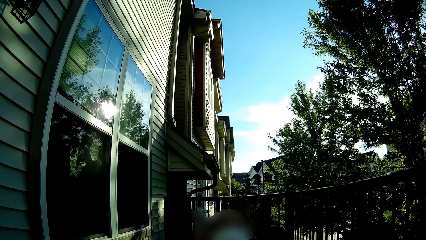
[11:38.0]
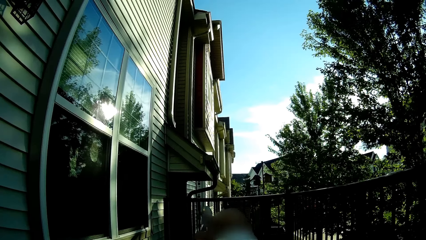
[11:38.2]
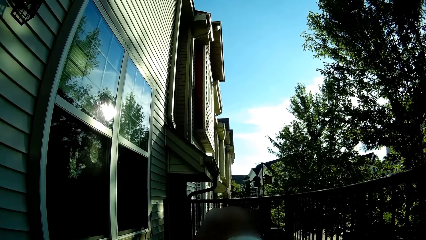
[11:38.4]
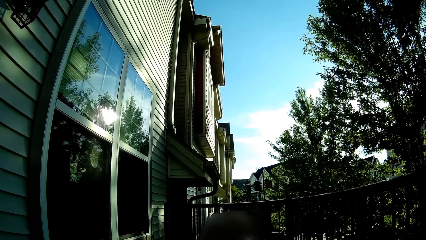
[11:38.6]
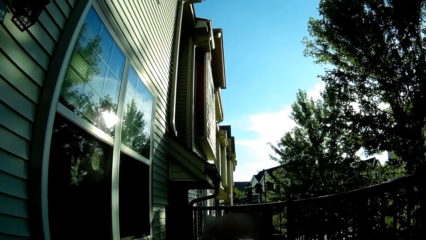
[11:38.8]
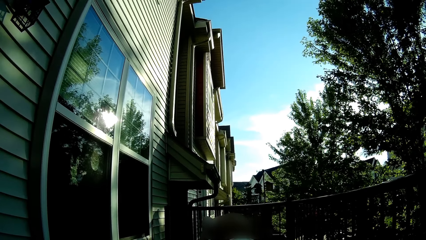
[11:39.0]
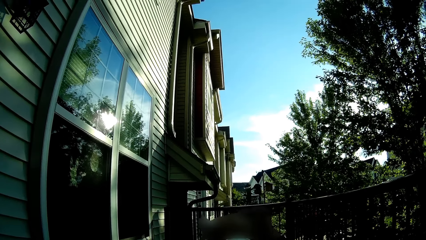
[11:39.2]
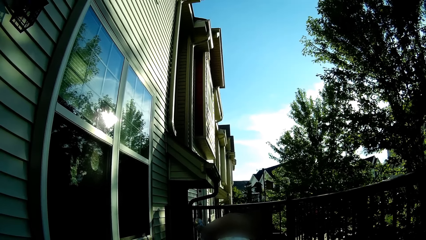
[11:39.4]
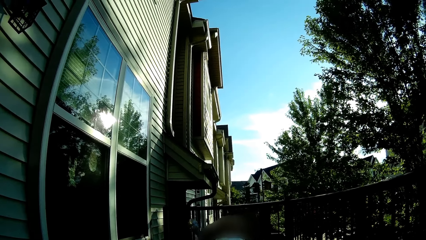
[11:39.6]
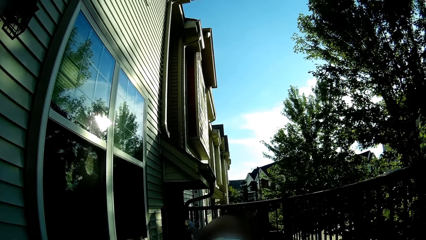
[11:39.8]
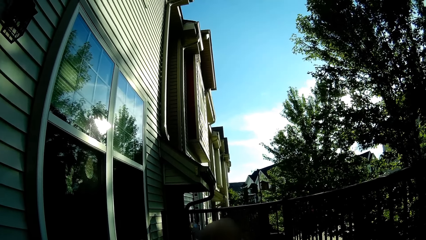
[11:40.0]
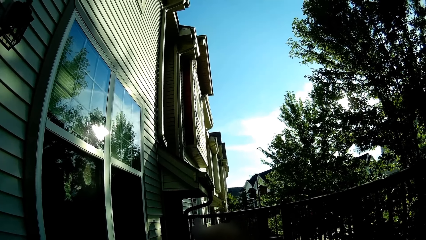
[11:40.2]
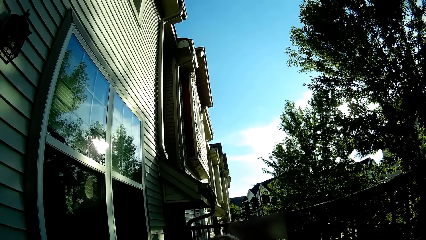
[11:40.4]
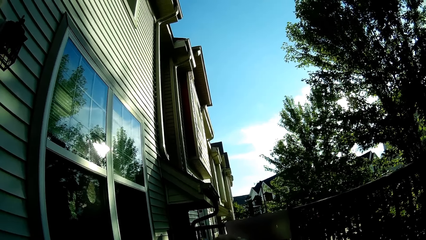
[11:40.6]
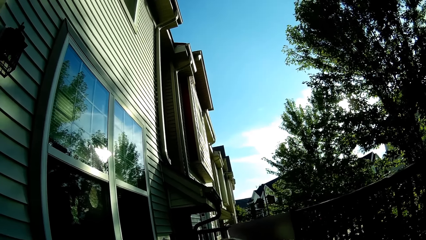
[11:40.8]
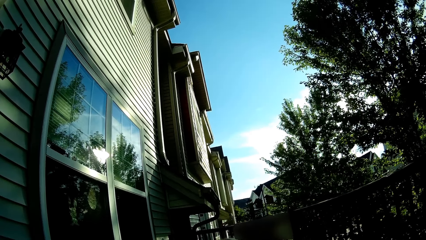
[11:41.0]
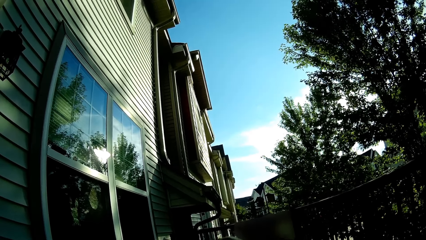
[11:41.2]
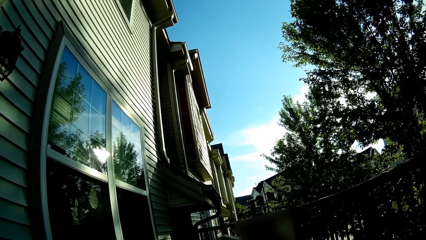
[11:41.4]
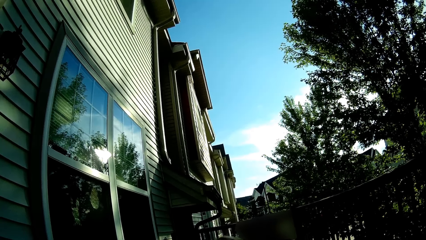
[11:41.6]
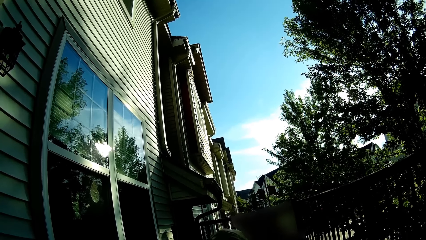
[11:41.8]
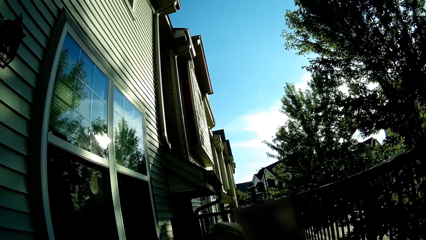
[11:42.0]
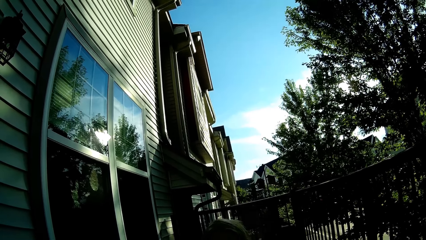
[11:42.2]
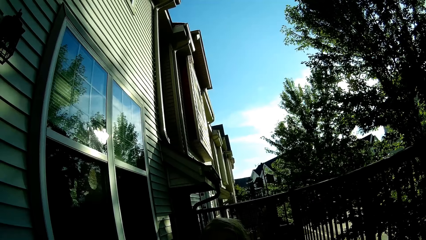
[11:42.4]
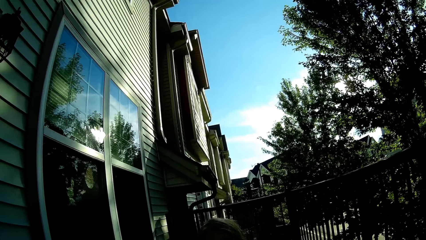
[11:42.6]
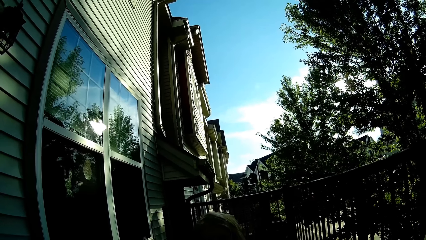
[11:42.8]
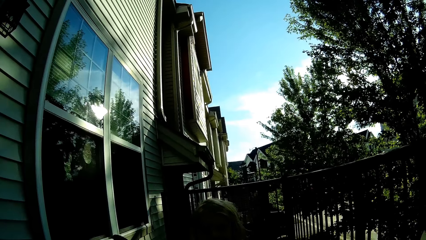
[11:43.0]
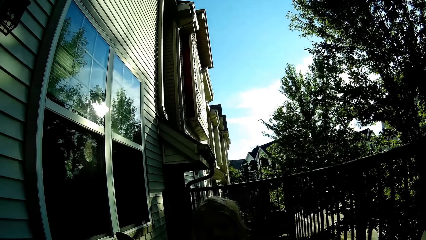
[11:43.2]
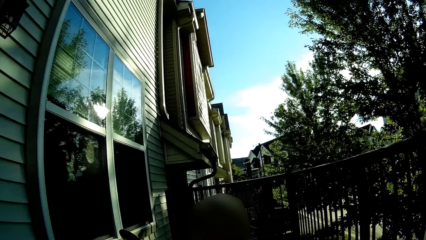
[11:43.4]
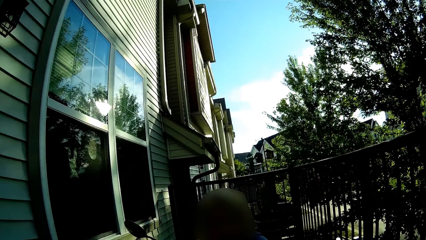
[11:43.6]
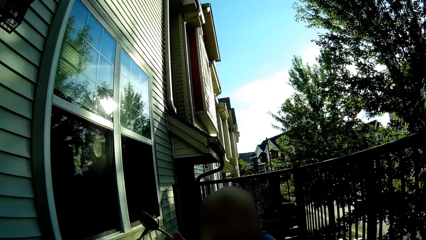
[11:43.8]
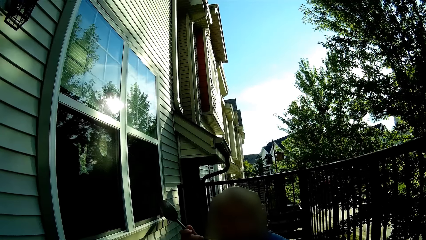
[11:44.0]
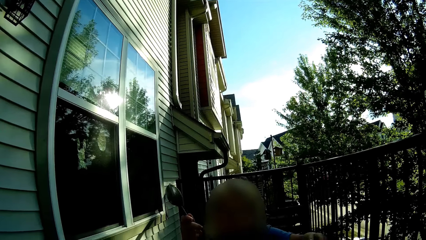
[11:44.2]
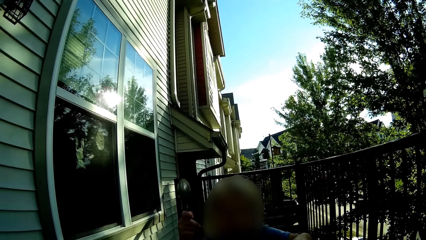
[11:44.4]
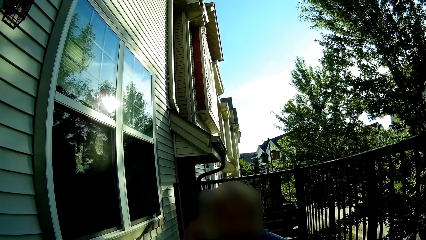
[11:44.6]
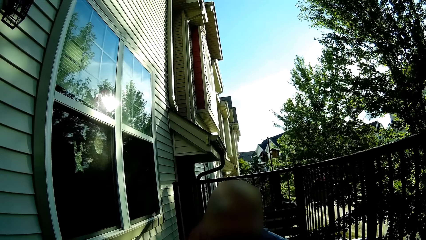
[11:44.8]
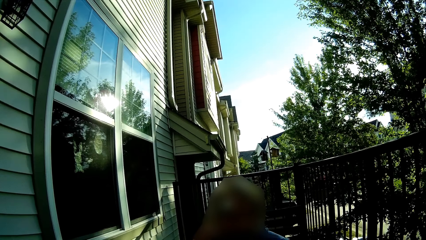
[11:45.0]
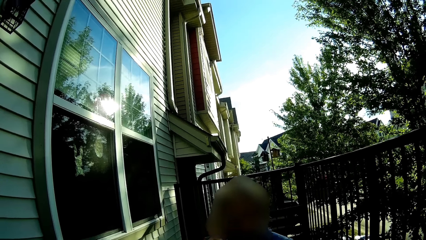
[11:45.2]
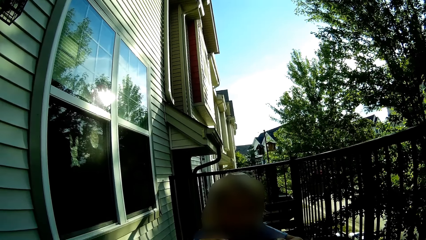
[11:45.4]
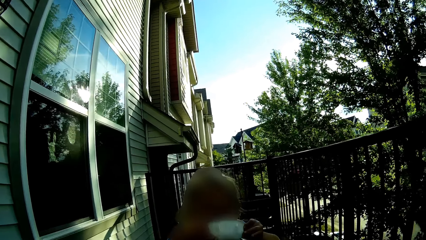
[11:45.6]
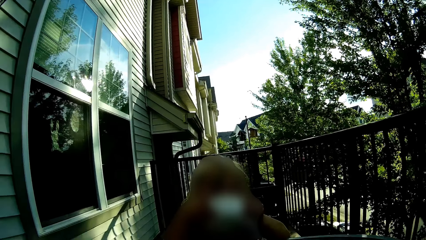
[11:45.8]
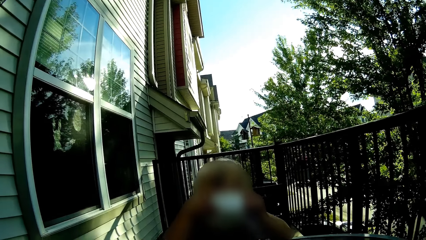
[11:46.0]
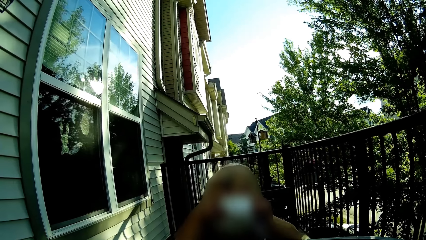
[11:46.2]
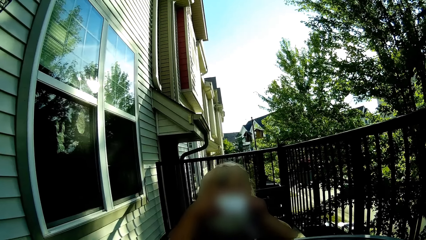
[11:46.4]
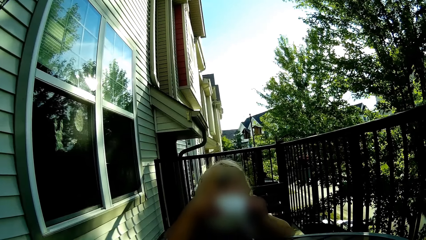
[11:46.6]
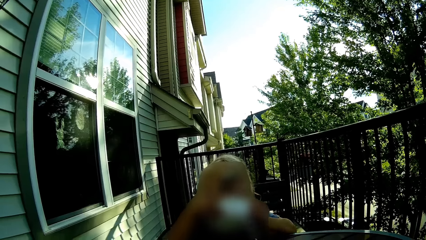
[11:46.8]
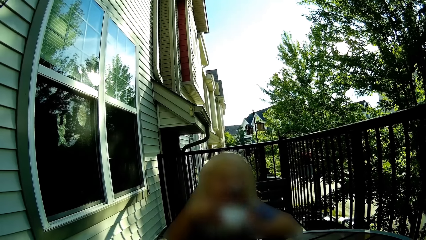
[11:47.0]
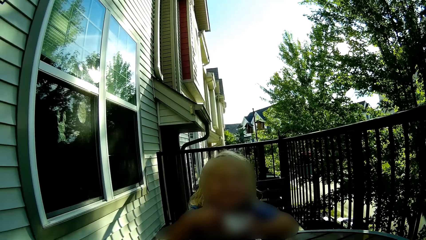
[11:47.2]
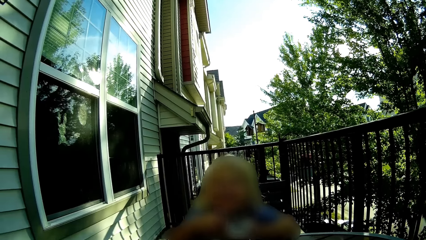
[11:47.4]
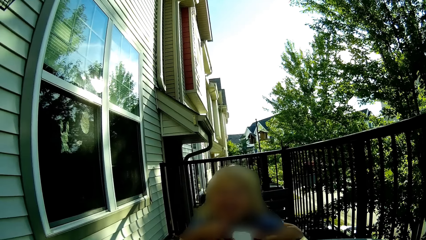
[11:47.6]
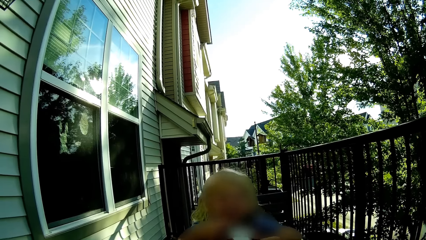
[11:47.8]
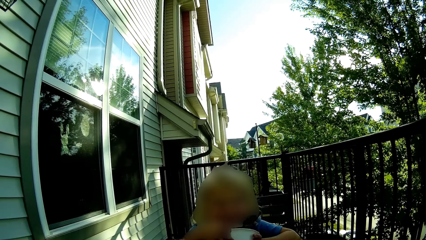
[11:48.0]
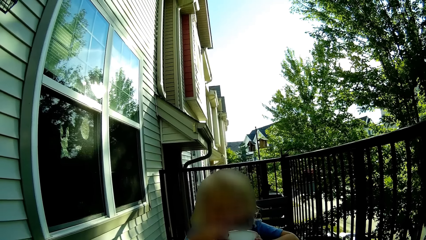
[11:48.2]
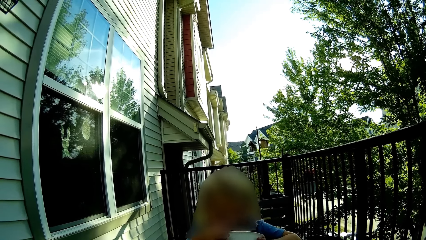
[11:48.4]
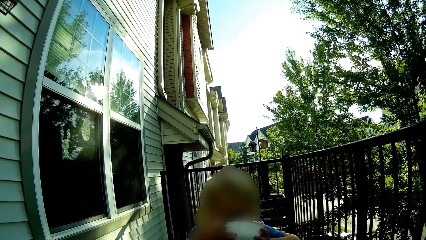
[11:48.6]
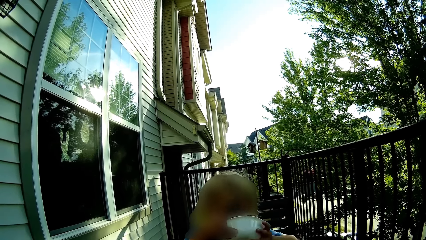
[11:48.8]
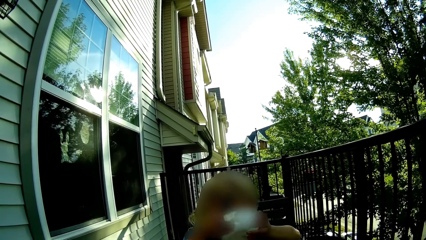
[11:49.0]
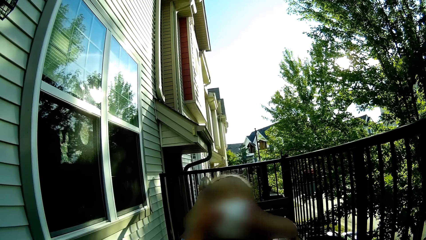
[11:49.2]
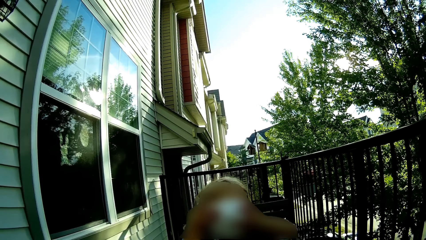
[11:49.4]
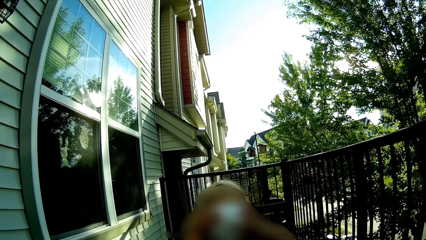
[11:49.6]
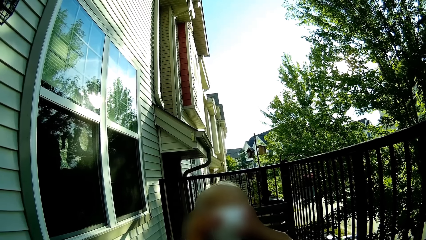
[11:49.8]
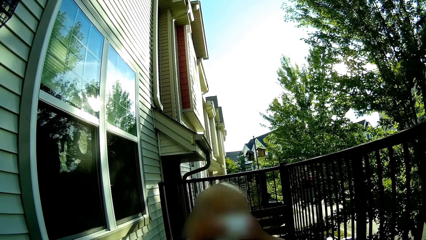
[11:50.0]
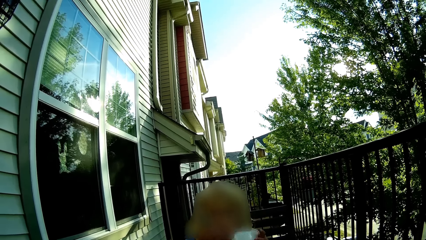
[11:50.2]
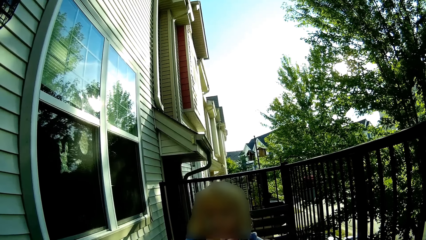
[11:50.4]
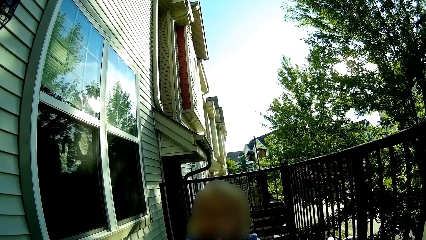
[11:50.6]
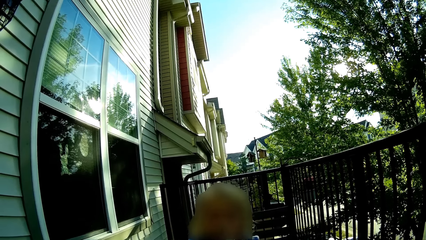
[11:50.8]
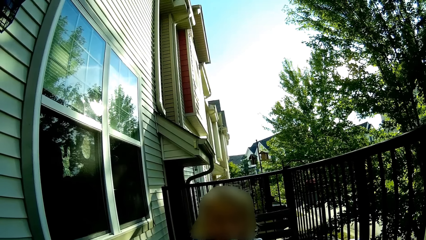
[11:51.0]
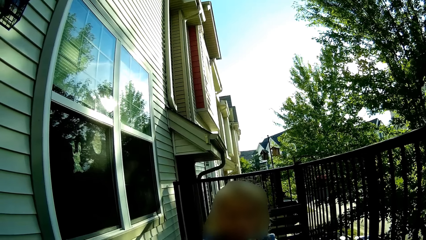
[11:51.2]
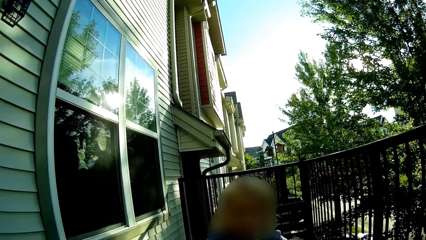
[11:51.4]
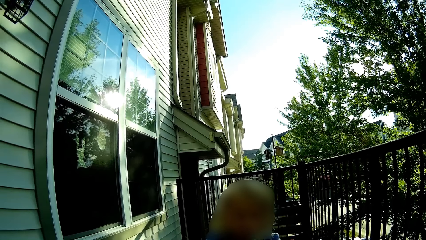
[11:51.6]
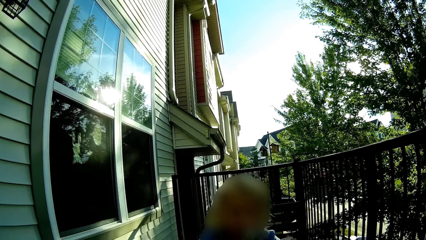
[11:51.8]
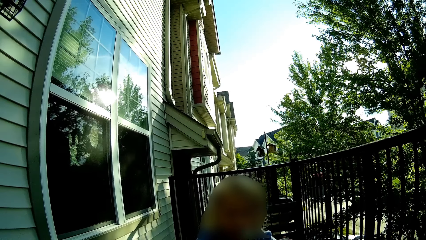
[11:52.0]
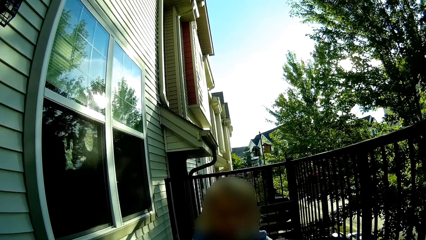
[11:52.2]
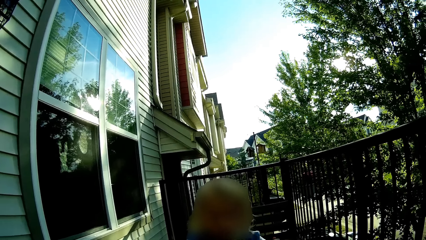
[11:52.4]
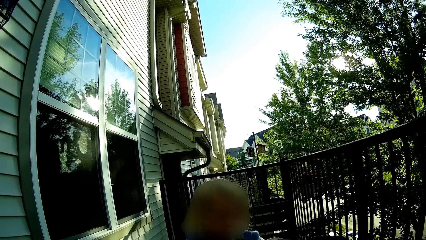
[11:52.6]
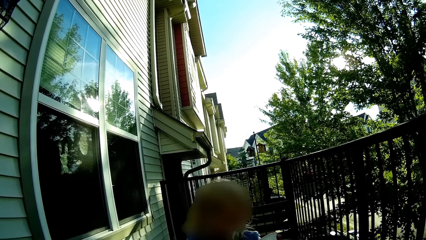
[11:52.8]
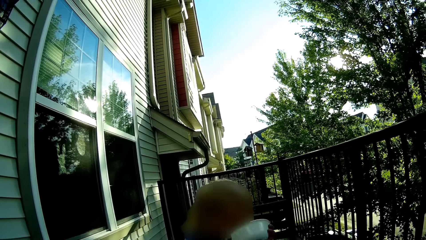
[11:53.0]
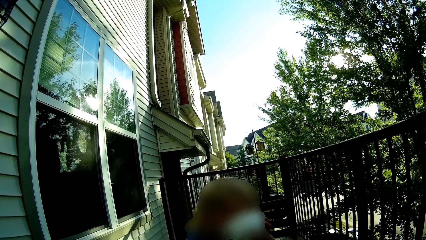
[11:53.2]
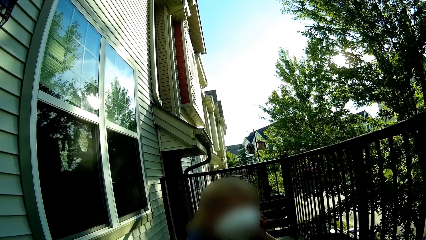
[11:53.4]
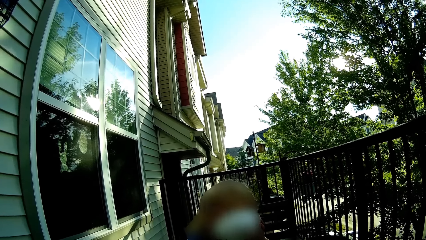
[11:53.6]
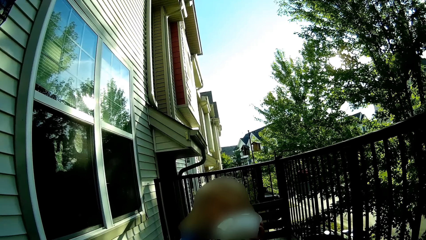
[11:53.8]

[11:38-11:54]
The girl licks the bowl in her hands. The girl eats food. The girl licks the bowl in her hands repeatedly.
